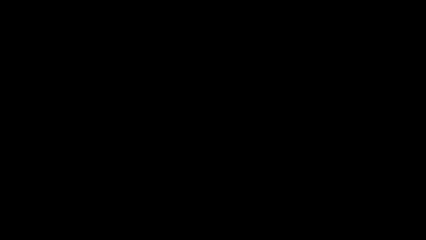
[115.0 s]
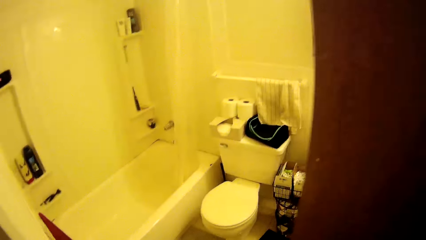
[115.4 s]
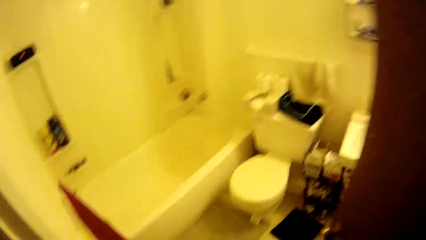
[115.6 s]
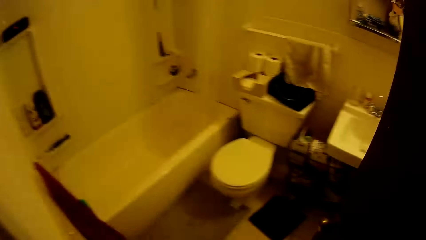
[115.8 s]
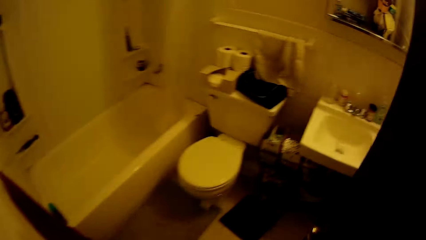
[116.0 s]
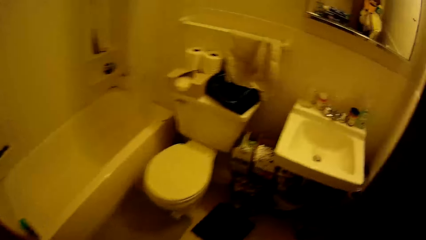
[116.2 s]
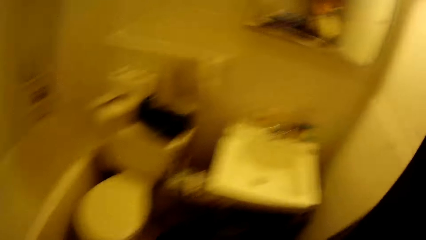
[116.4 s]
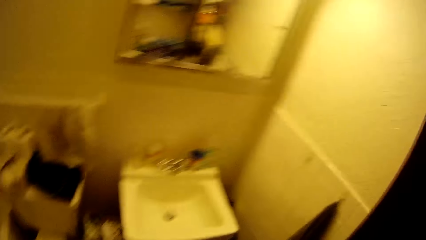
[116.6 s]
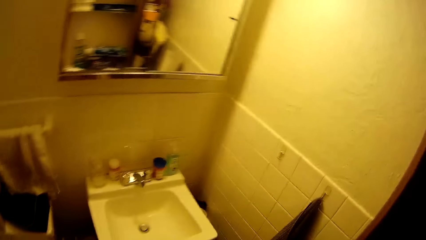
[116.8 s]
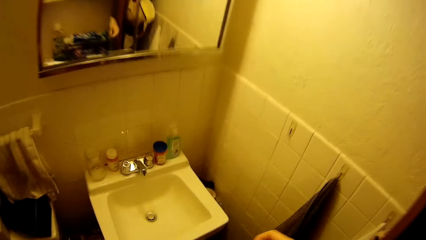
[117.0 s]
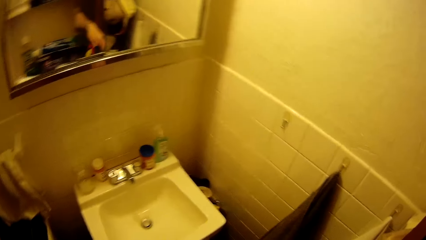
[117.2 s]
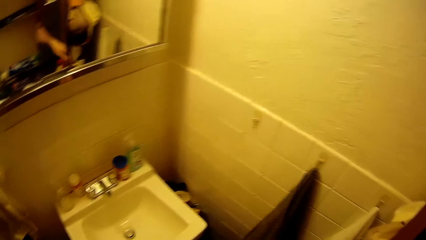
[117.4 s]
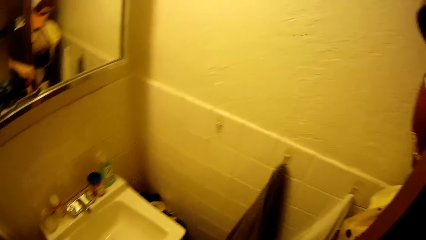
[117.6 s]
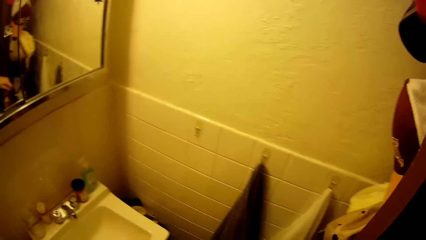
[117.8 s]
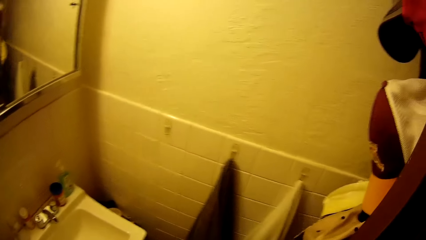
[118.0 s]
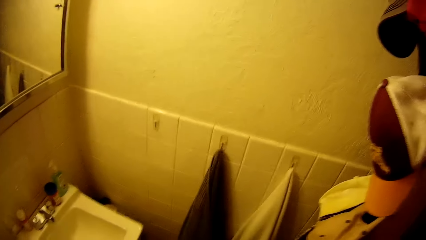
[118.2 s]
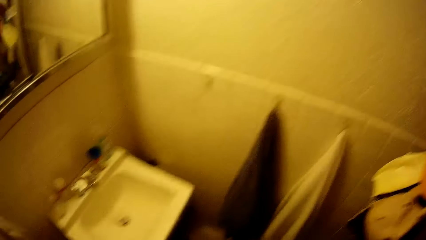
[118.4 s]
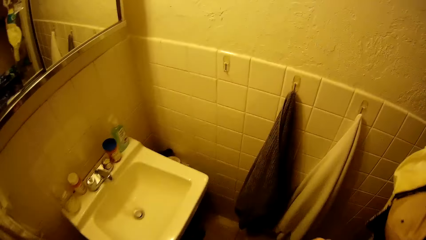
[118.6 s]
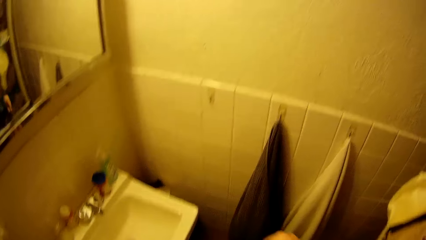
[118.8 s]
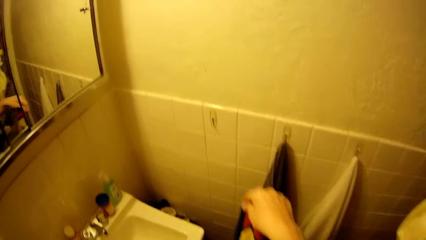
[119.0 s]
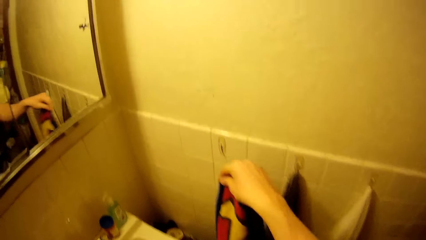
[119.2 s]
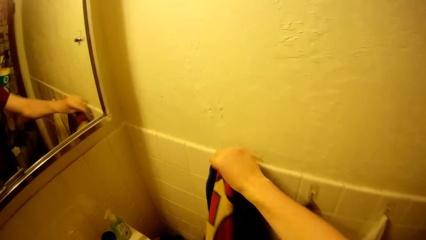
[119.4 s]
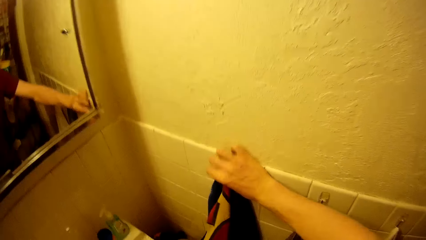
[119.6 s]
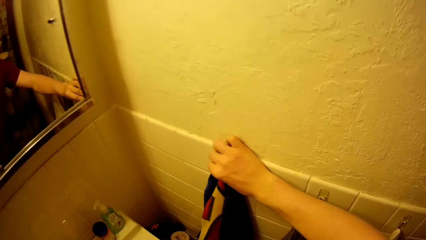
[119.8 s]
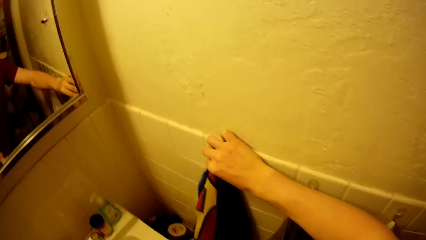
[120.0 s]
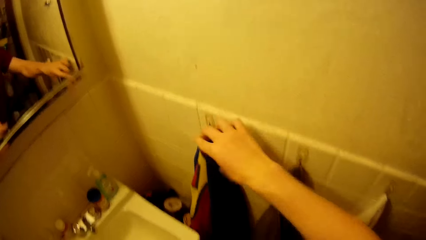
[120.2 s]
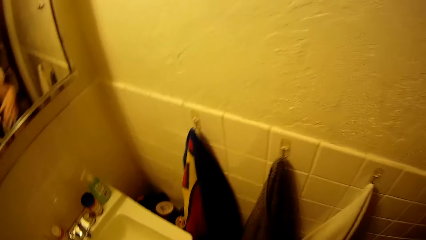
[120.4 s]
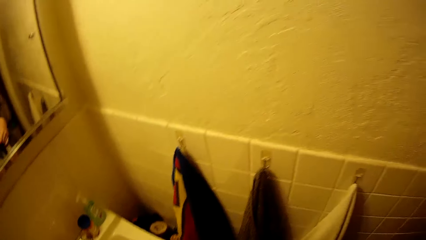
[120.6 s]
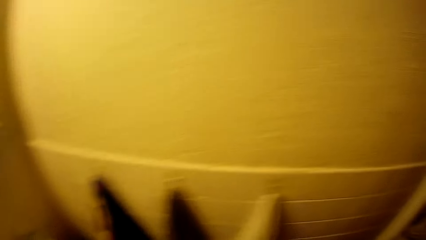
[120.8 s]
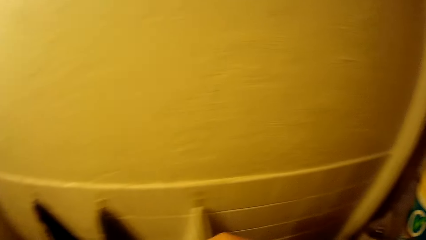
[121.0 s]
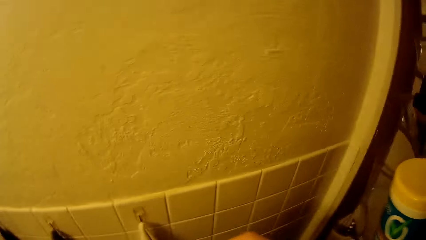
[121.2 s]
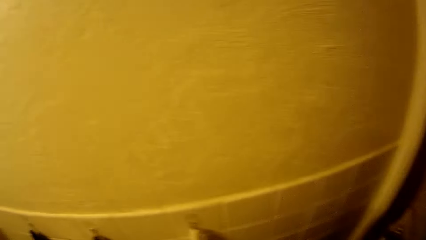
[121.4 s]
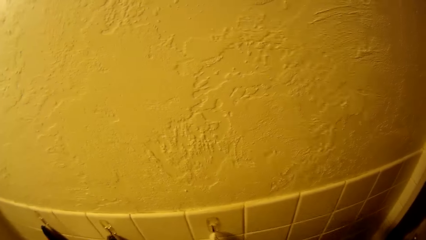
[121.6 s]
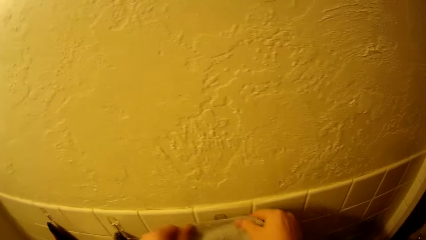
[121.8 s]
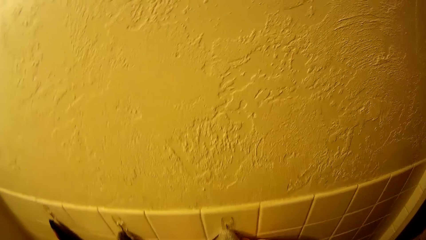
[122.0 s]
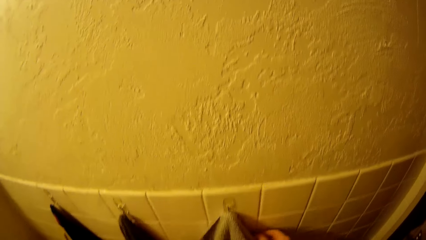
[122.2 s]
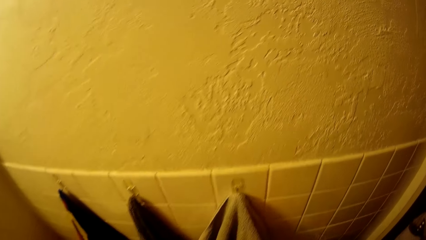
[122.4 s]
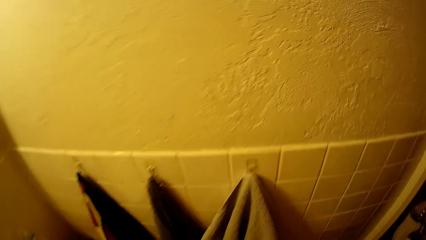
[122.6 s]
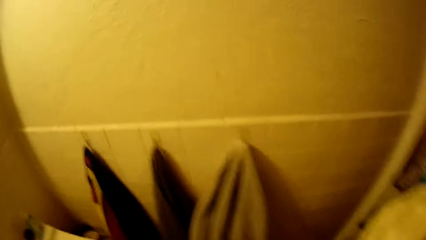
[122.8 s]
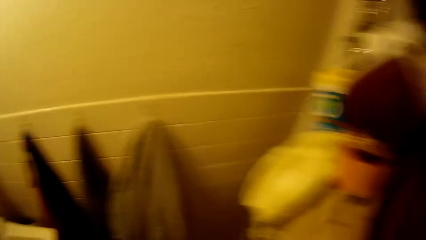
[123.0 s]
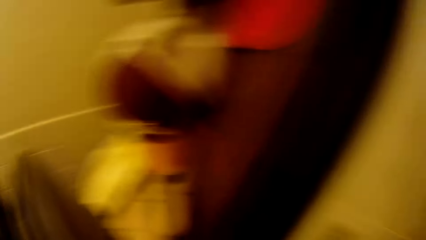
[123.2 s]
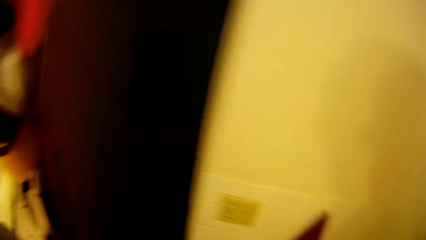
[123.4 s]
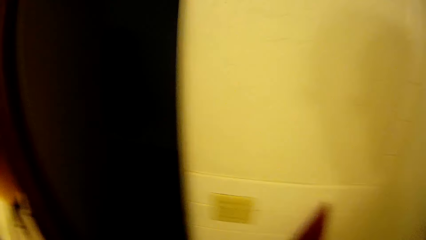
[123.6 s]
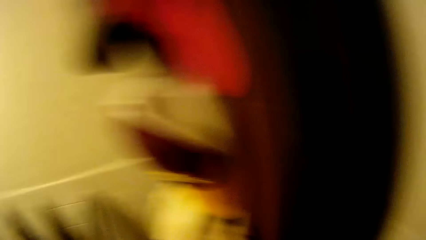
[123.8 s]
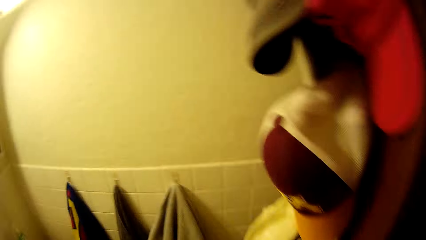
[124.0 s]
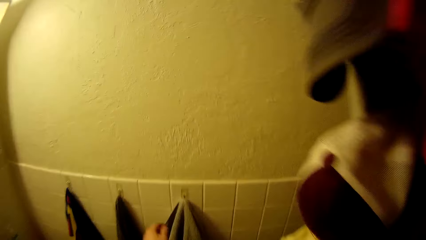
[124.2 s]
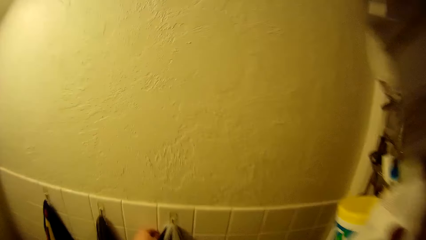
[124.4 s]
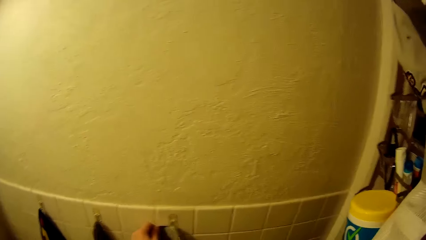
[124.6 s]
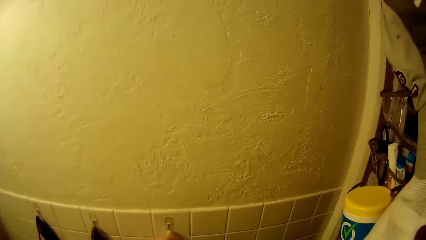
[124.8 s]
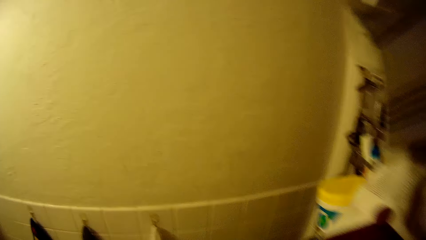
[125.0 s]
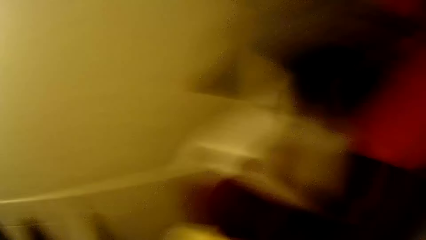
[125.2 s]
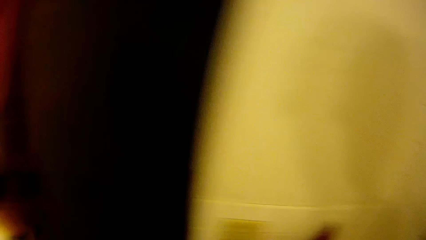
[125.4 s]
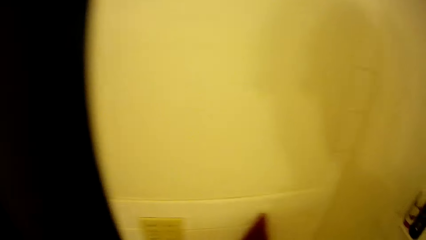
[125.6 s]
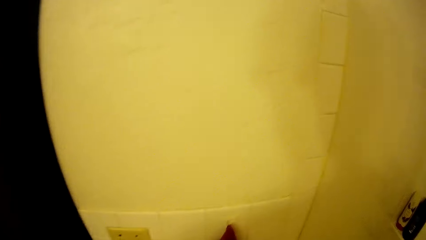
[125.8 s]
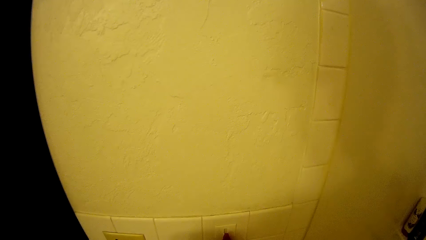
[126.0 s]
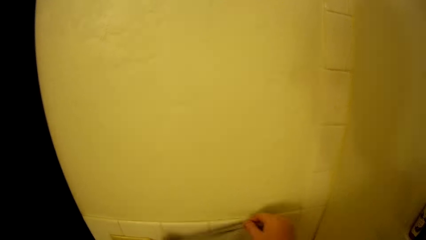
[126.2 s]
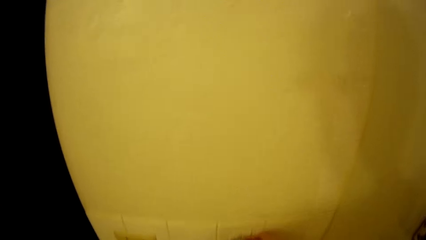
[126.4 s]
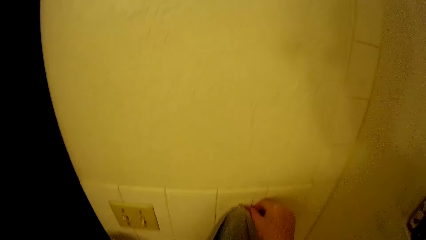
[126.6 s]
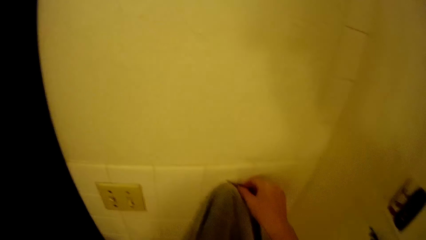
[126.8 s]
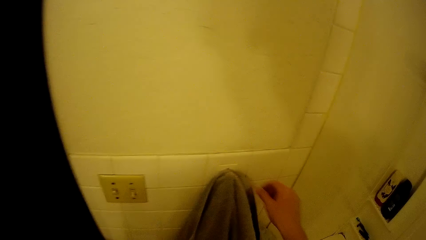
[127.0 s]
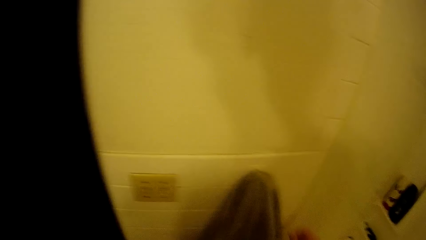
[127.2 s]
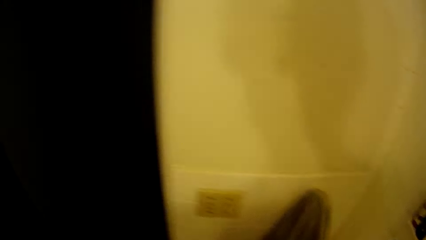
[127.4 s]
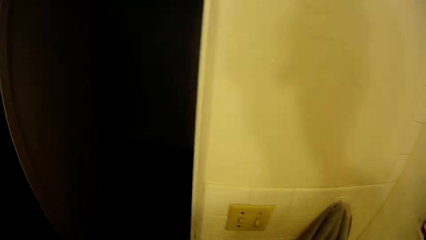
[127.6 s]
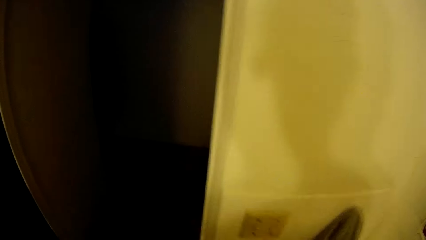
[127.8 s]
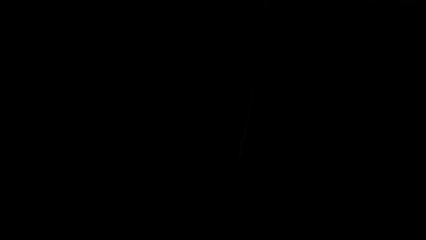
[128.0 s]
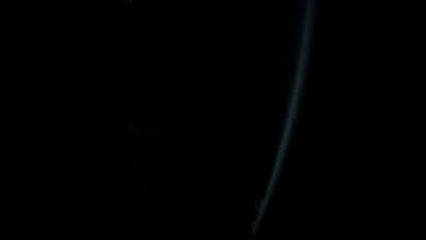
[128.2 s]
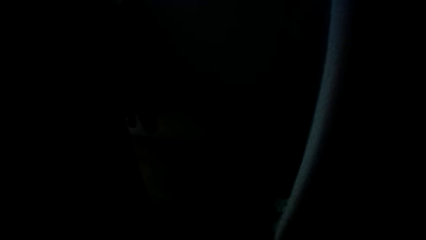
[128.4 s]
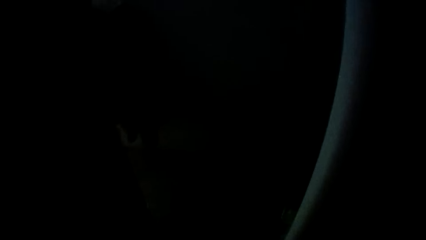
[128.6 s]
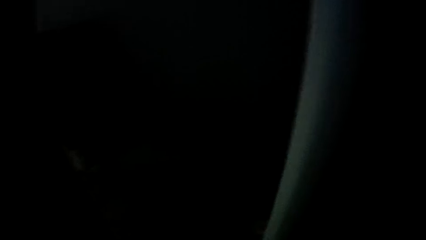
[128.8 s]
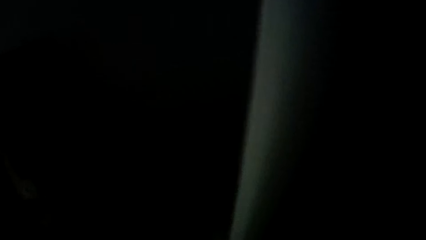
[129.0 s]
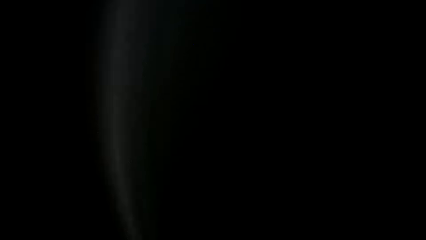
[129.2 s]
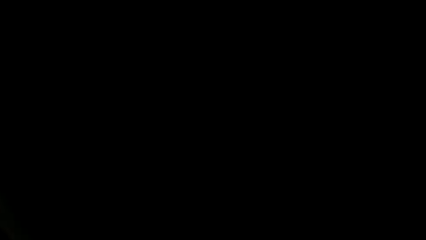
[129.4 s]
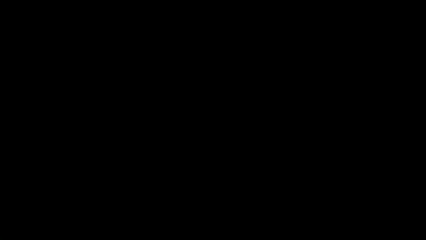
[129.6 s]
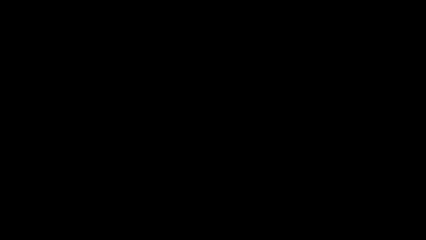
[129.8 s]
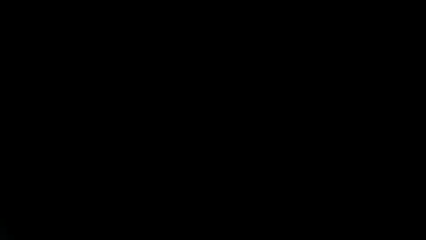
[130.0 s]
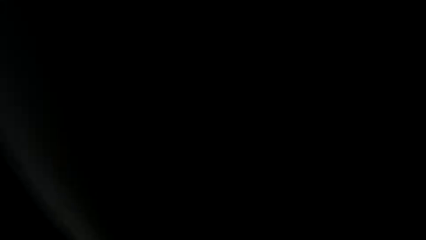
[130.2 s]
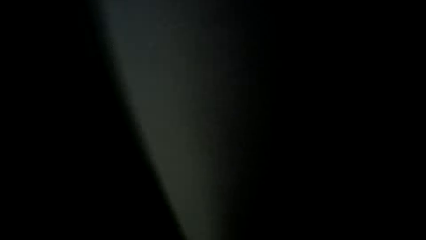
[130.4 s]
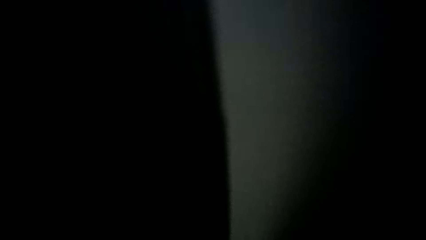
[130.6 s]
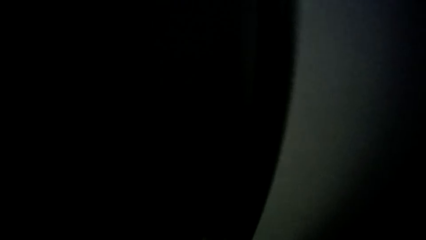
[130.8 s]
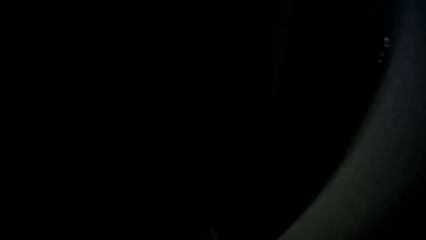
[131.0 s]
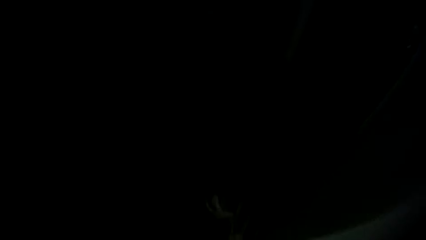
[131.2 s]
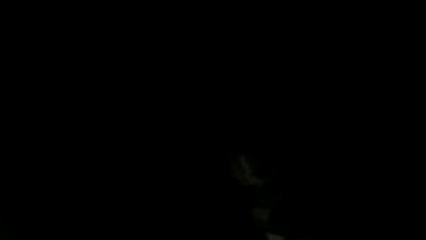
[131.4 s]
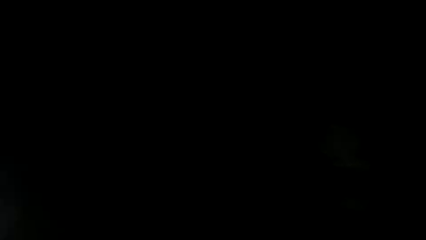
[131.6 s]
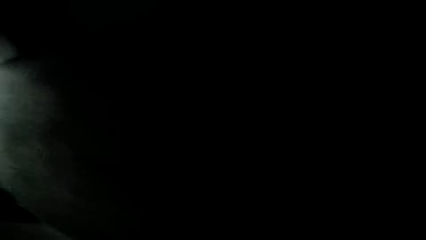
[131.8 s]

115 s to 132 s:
The camera wearer enters a bathroom. He hangs a cloth or hand towel on a hook with his right hand. He puts the hand towel on the hook.
